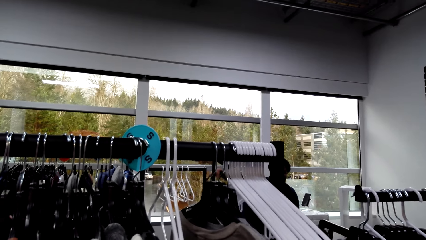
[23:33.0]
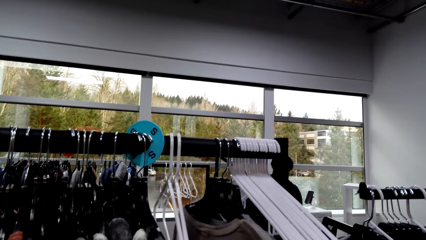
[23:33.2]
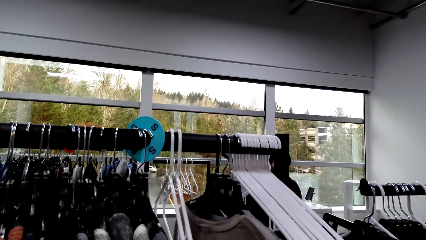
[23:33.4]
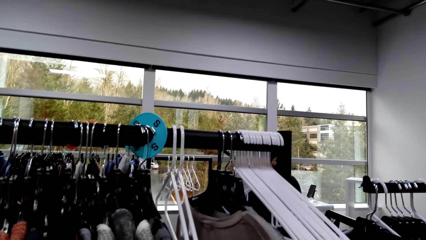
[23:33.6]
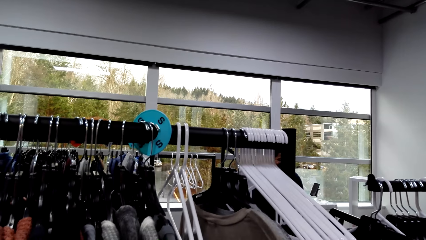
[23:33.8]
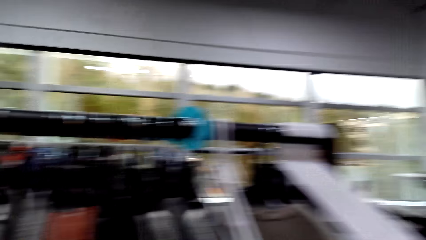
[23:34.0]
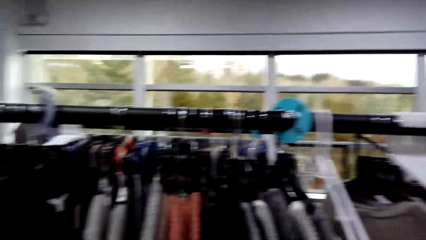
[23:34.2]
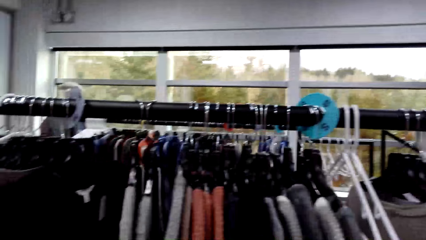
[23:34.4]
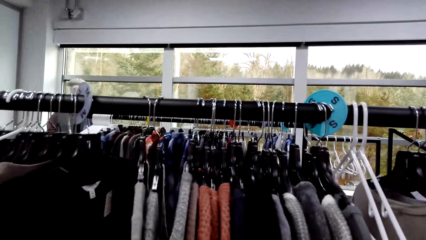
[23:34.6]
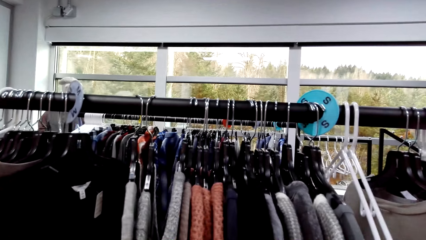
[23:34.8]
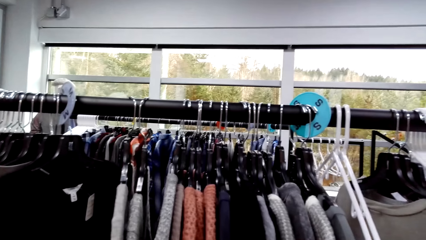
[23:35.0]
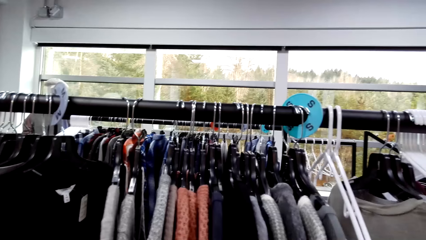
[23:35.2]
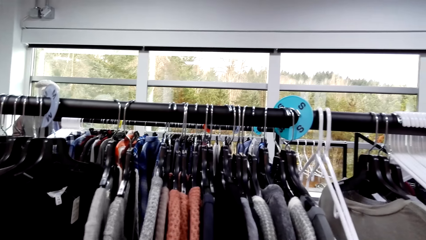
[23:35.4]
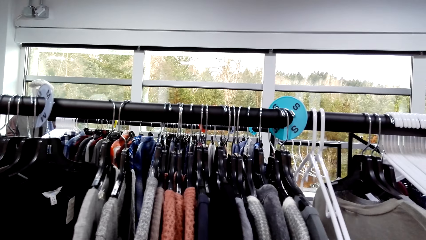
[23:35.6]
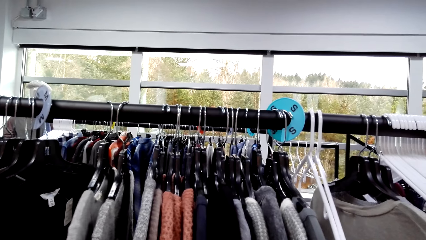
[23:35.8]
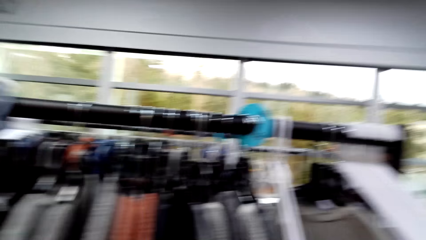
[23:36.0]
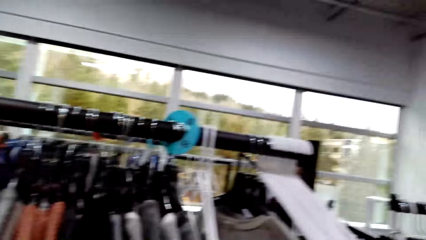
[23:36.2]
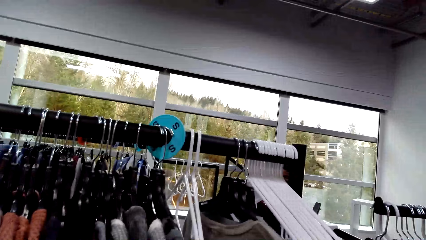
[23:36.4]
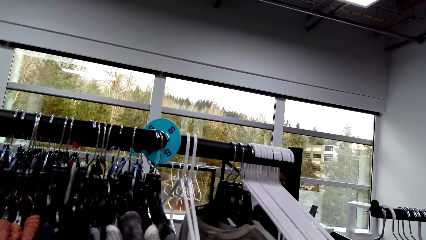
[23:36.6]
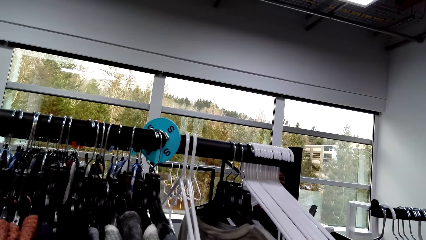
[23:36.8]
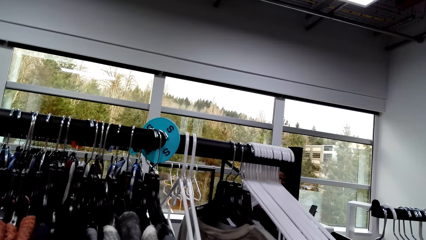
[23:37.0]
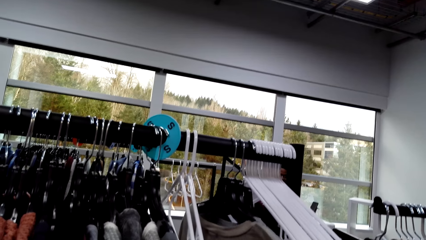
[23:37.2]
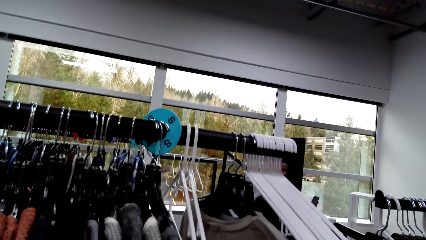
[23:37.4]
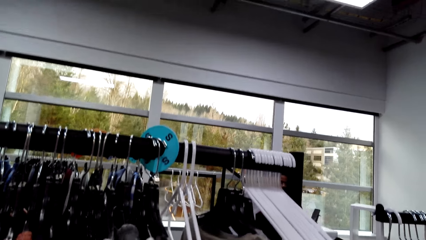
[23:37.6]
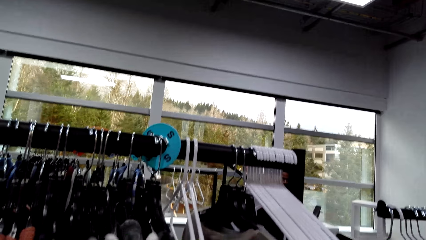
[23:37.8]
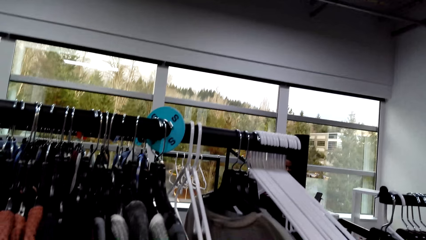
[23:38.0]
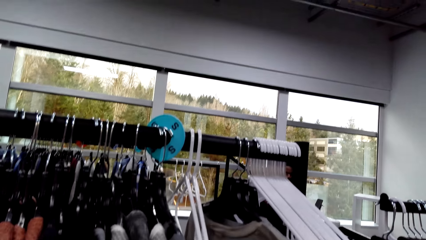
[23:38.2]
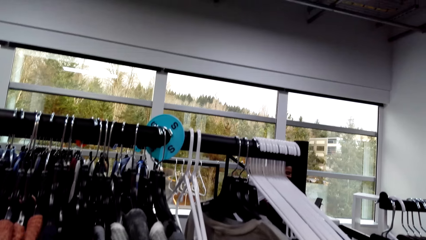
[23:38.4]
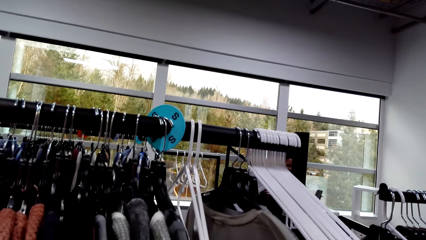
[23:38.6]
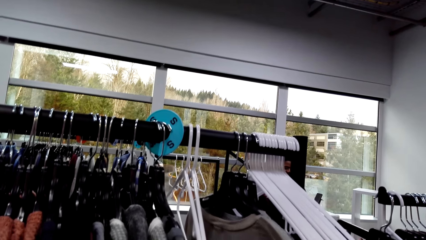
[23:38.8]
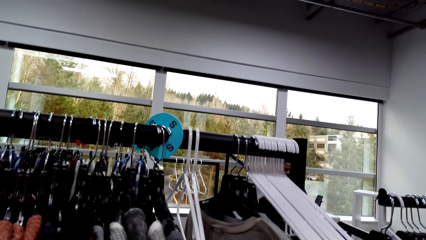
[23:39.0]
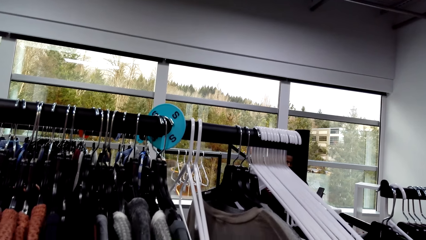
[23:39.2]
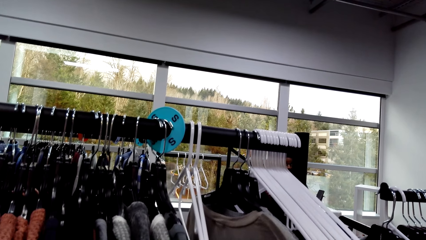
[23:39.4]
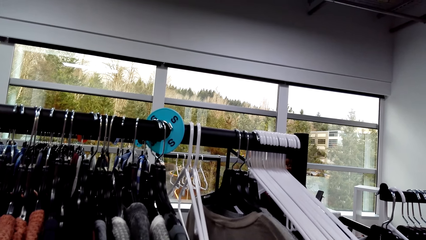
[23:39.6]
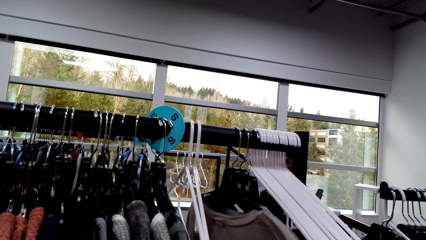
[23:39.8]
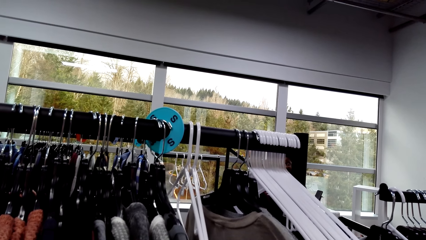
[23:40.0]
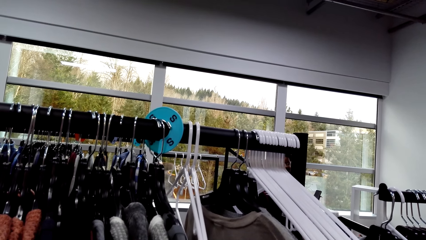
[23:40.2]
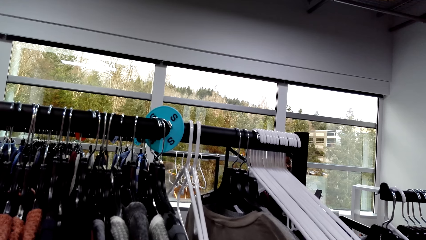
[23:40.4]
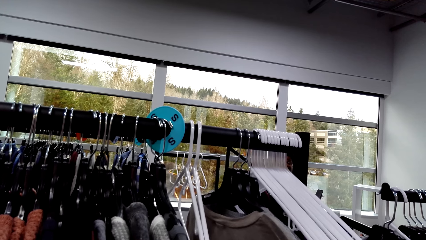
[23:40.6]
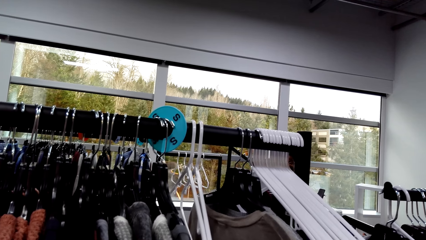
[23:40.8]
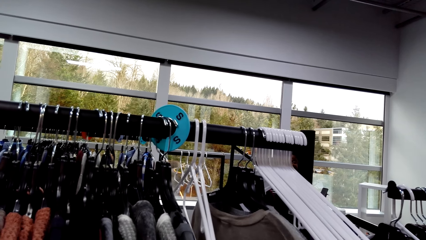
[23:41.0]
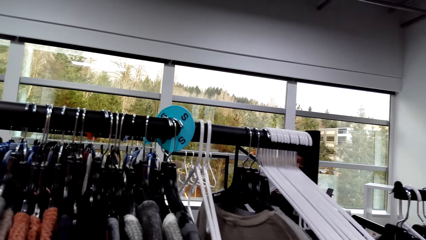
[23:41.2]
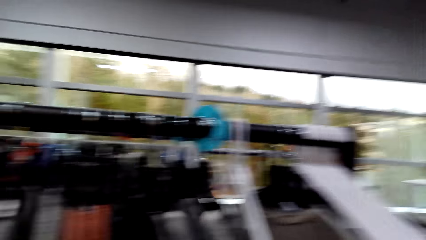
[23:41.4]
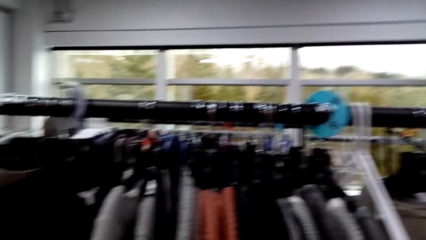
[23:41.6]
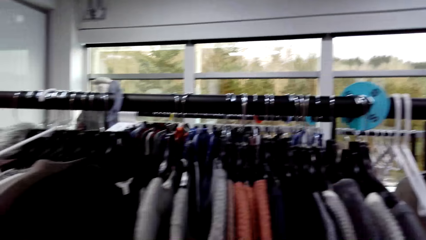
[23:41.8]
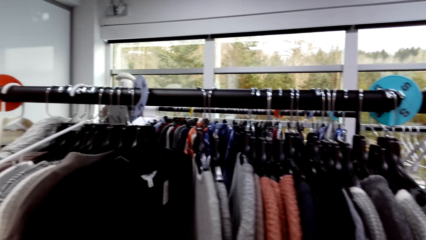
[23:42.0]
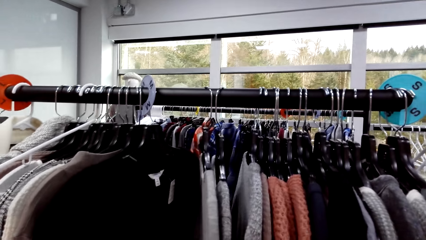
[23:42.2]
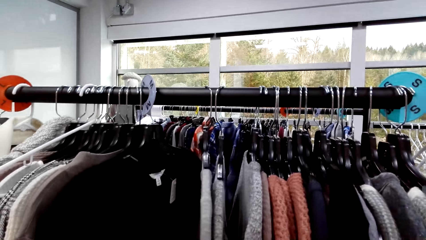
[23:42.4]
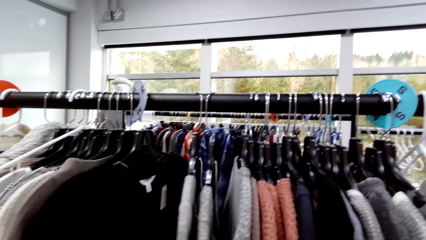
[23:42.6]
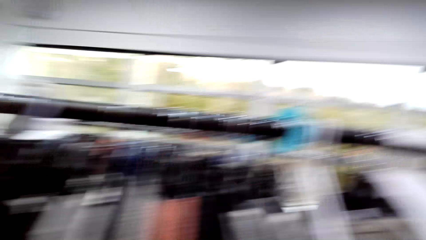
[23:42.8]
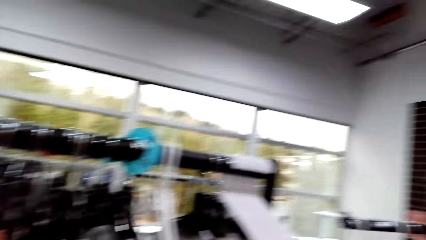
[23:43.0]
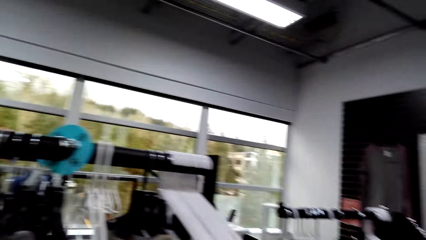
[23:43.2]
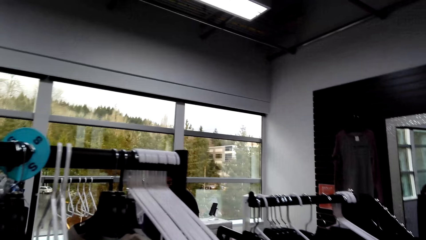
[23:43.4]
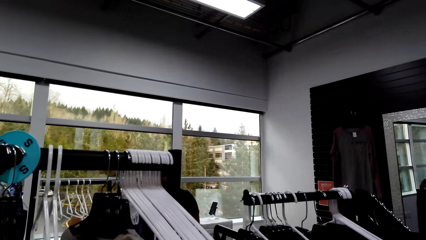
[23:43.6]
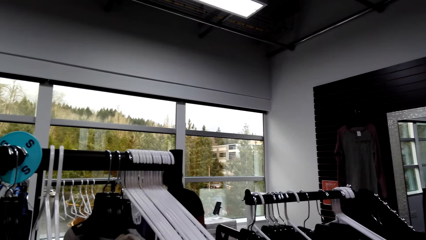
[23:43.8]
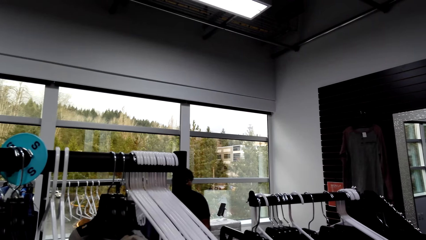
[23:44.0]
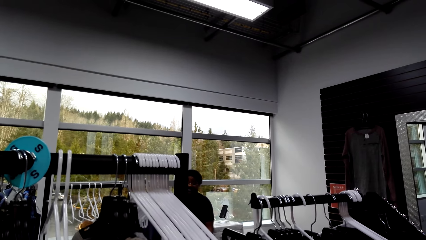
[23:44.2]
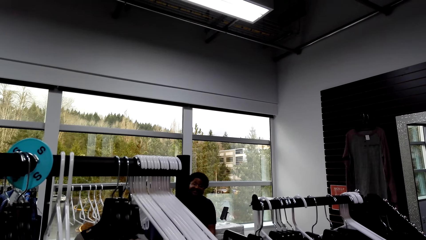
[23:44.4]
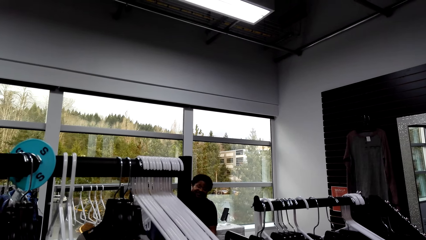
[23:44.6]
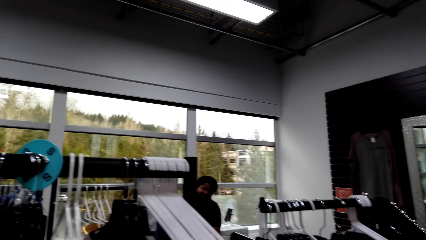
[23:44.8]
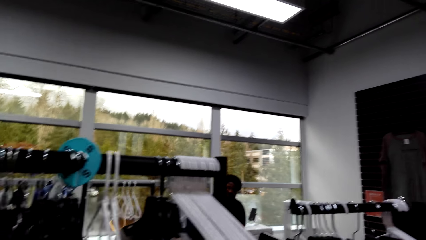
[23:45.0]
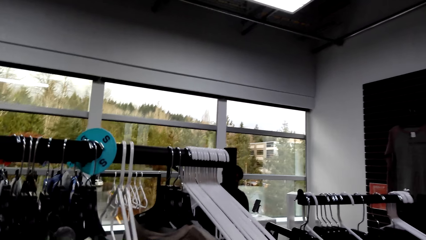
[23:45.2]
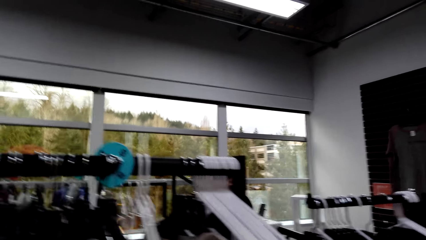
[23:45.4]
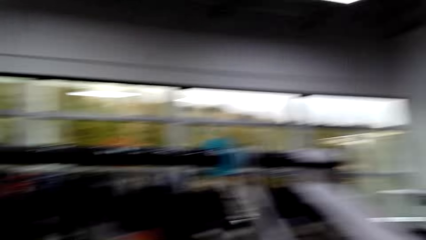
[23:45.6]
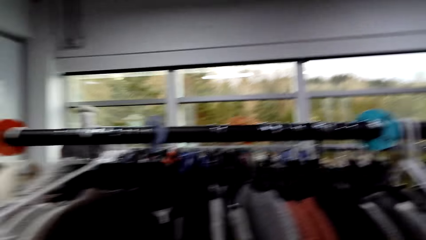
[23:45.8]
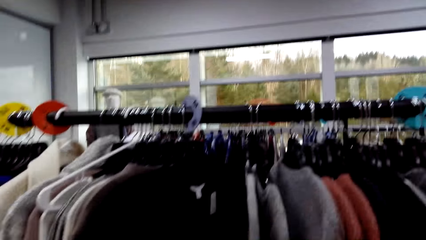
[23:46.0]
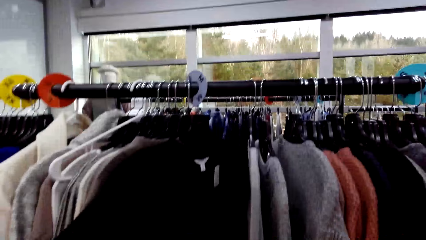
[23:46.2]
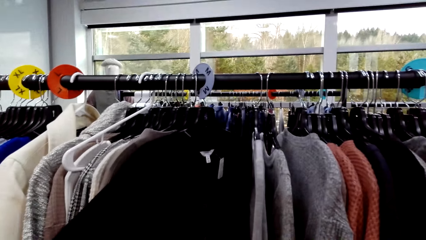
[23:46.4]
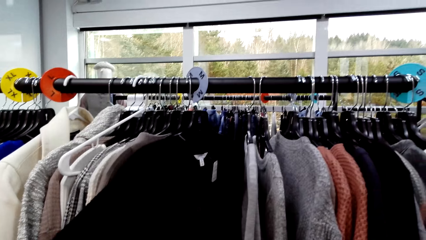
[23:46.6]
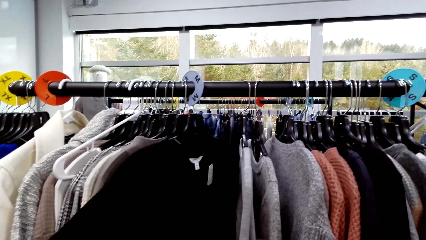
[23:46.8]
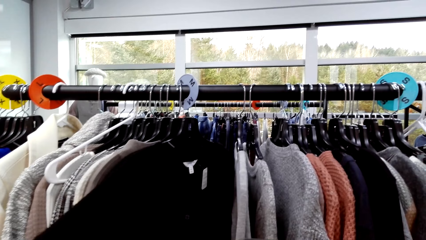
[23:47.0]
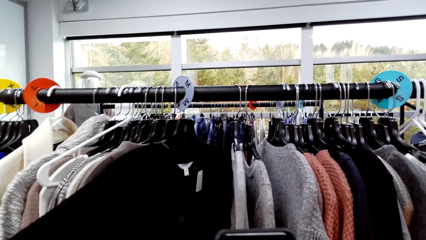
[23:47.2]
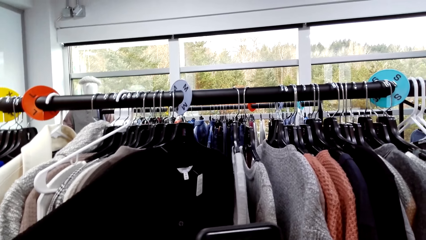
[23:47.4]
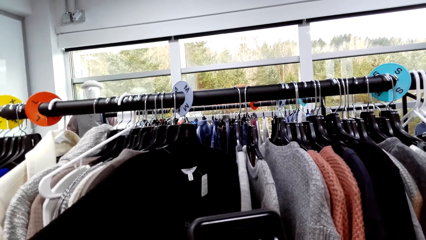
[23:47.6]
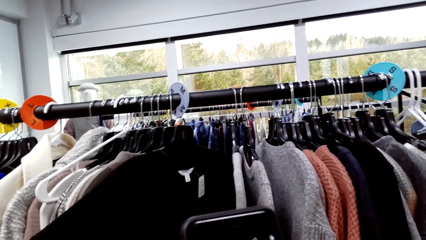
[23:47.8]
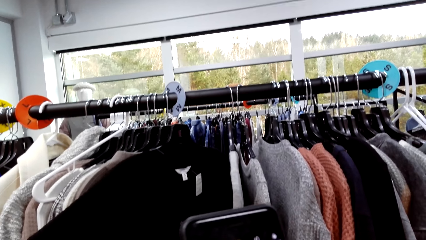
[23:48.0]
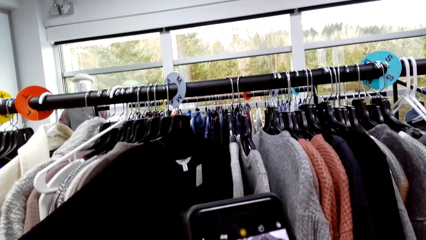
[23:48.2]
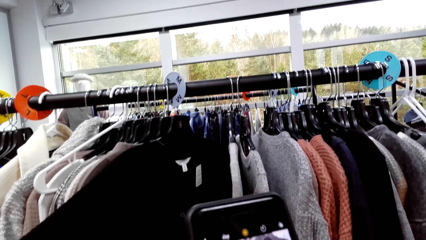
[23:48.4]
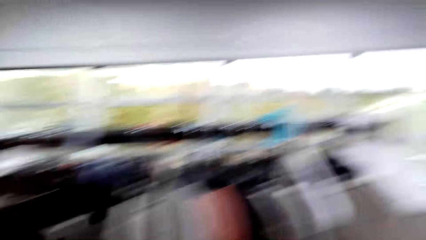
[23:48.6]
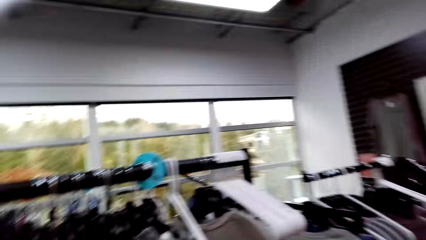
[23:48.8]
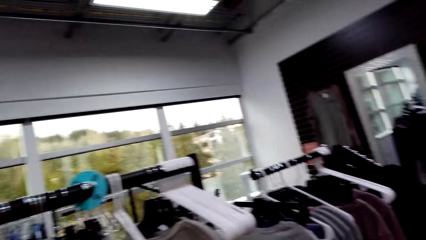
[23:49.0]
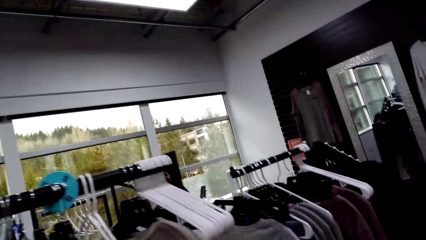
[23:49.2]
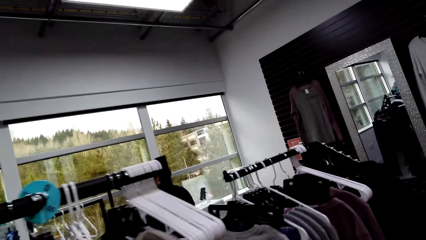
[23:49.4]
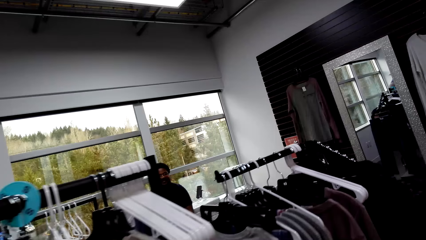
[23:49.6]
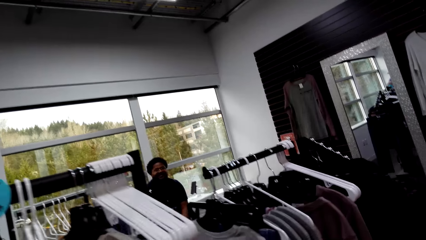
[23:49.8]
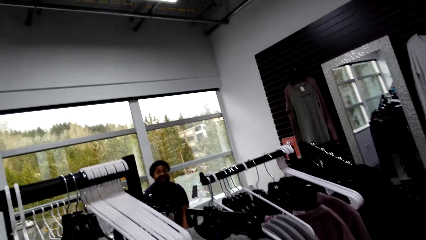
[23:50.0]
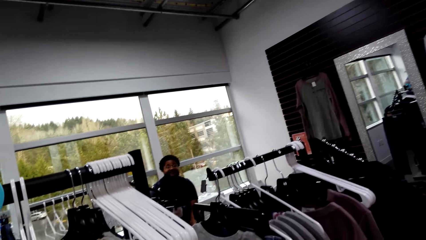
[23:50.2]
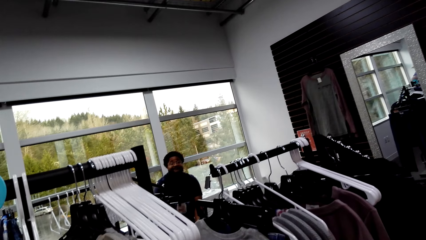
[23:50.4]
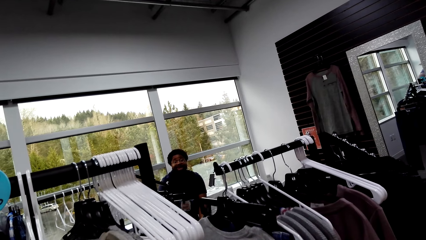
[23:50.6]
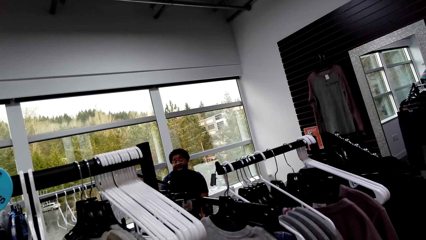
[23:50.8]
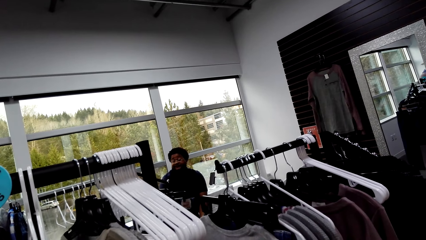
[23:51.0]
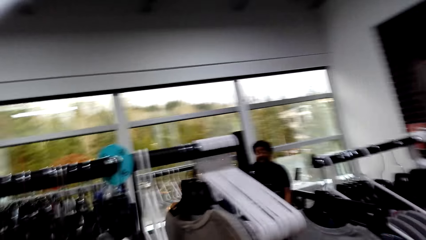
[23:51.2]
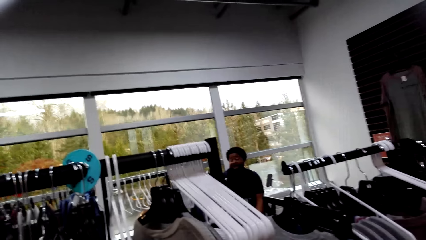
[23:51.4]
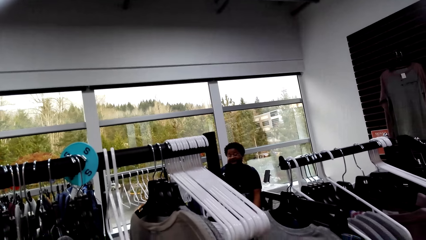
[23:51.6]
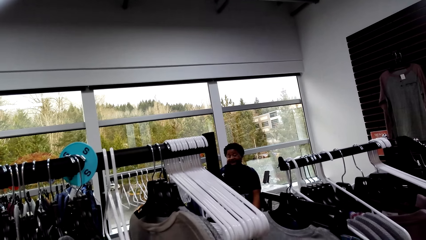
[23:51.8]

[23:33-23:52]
The camera wearer interacts with the man. They look at the phone.
